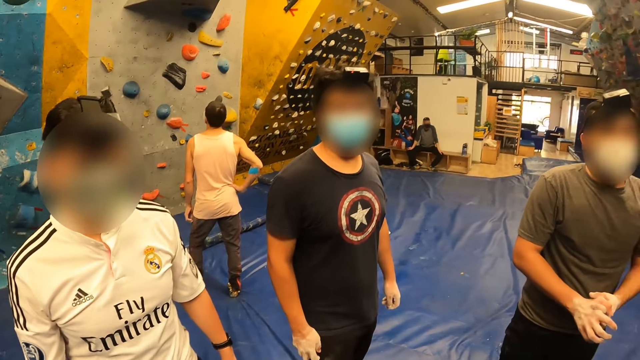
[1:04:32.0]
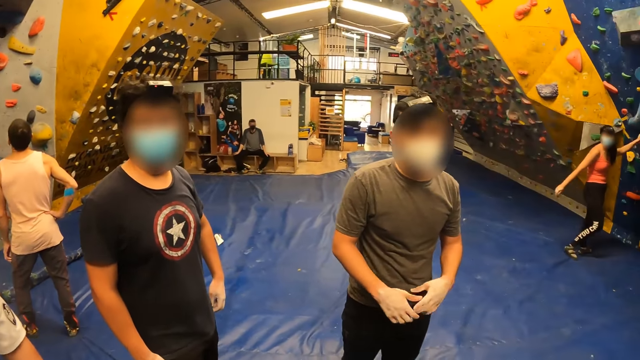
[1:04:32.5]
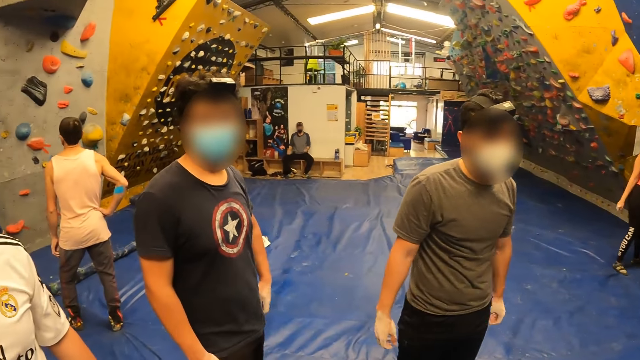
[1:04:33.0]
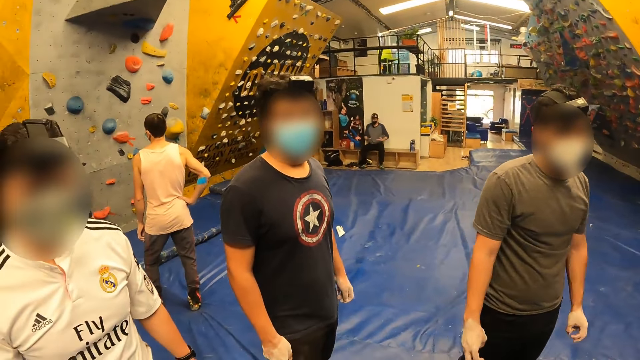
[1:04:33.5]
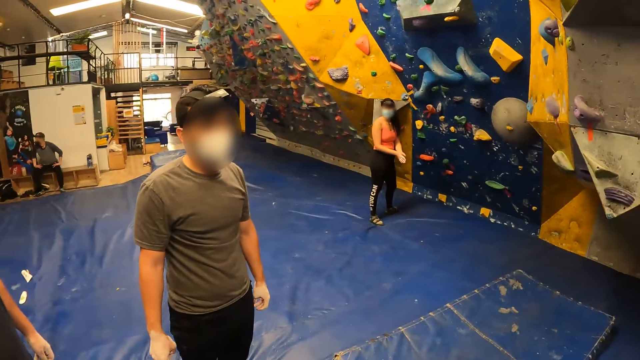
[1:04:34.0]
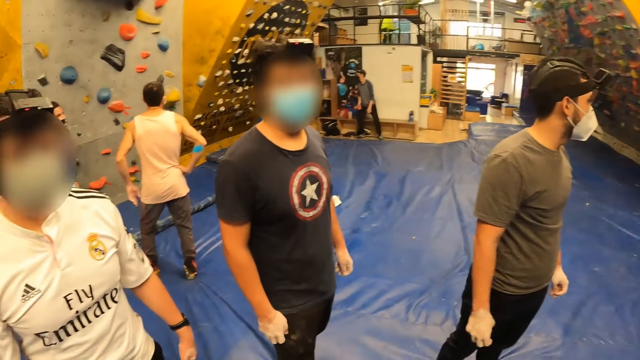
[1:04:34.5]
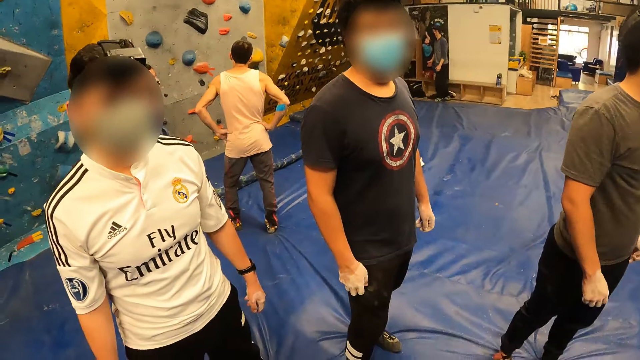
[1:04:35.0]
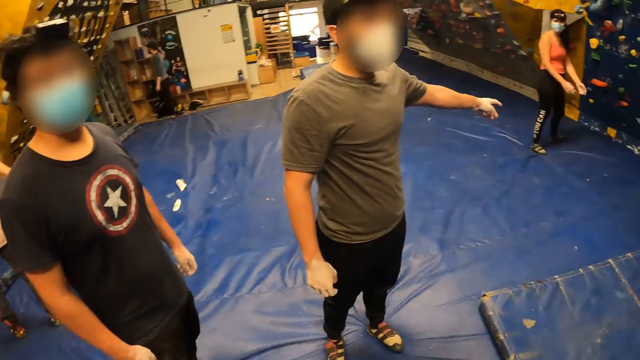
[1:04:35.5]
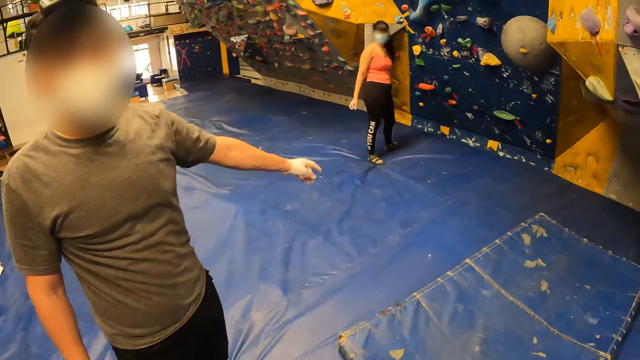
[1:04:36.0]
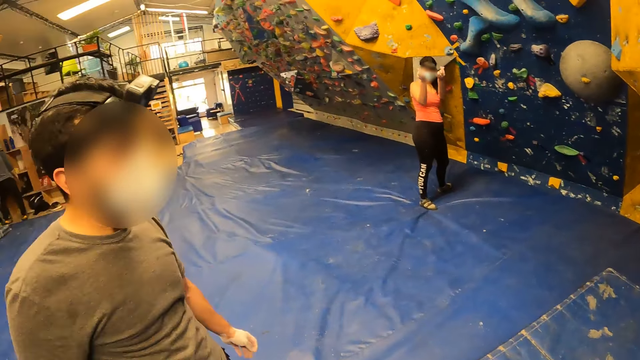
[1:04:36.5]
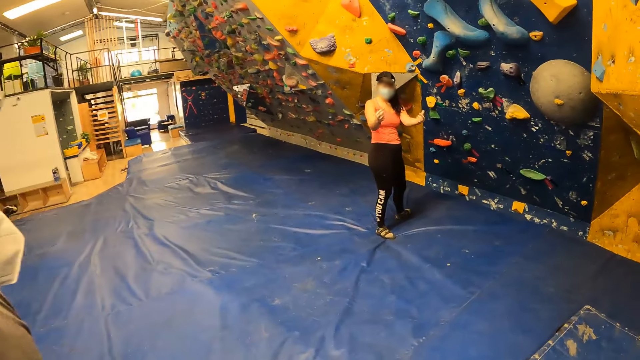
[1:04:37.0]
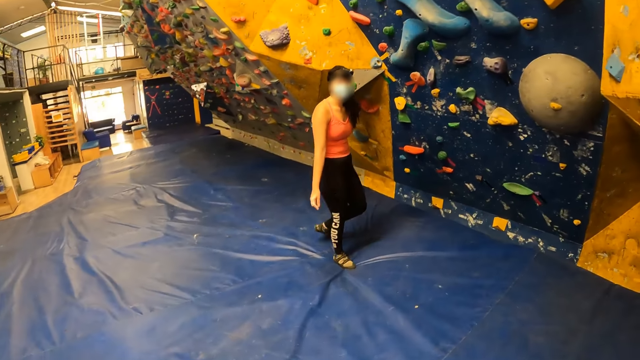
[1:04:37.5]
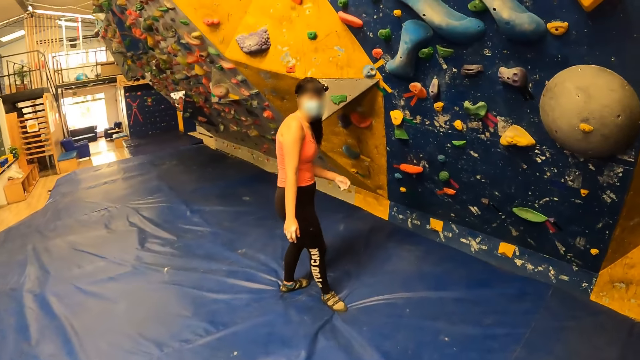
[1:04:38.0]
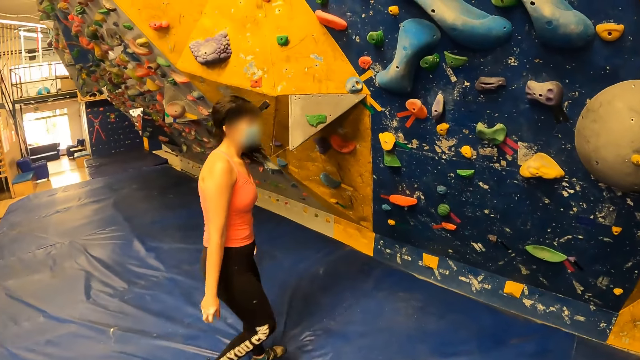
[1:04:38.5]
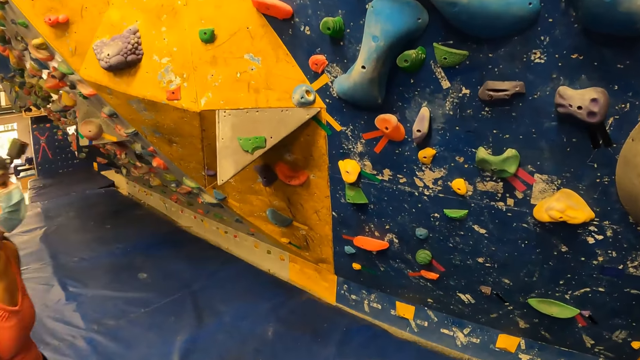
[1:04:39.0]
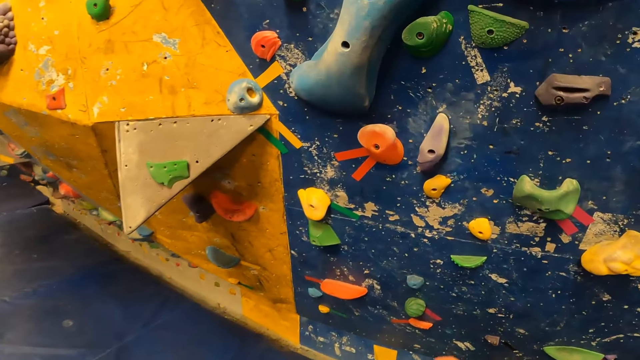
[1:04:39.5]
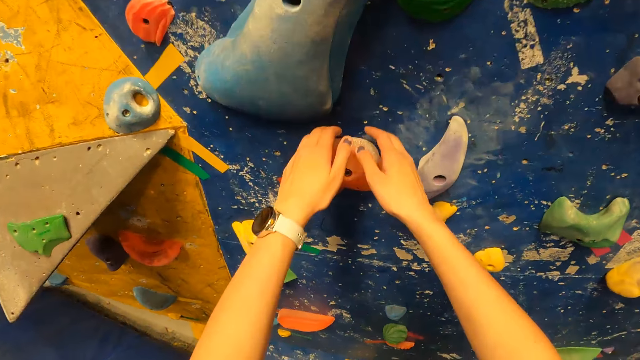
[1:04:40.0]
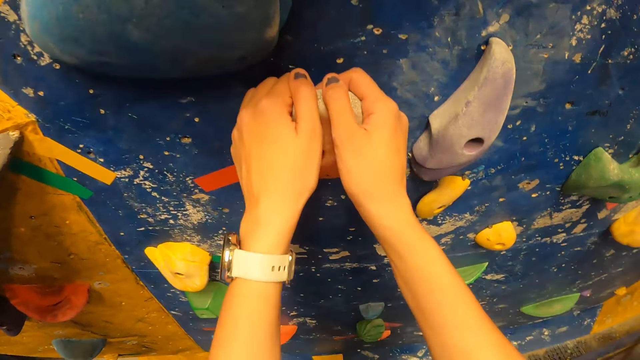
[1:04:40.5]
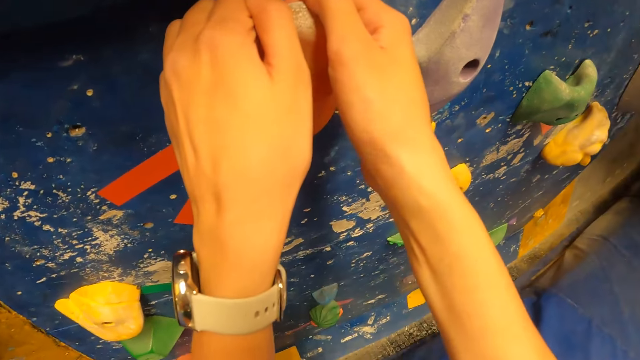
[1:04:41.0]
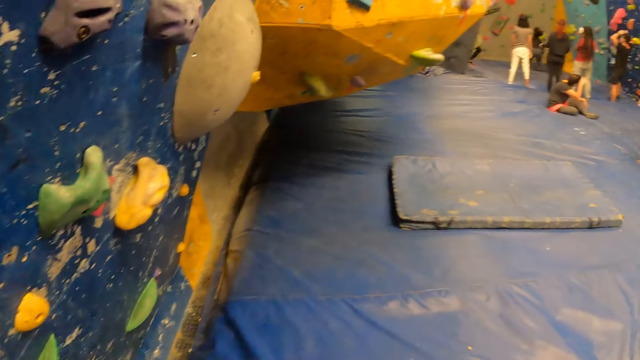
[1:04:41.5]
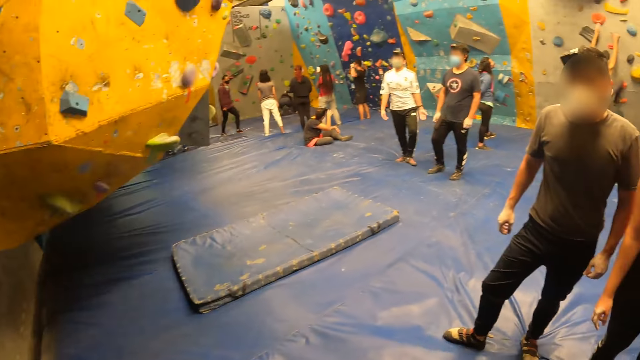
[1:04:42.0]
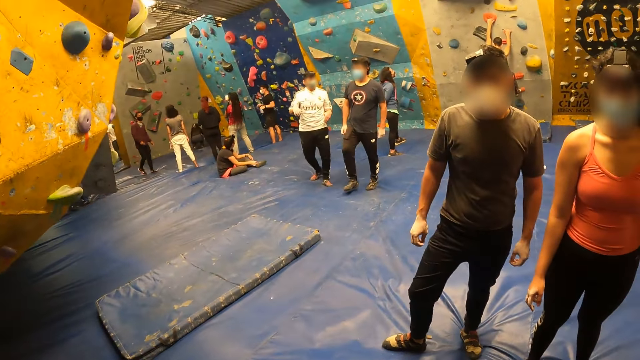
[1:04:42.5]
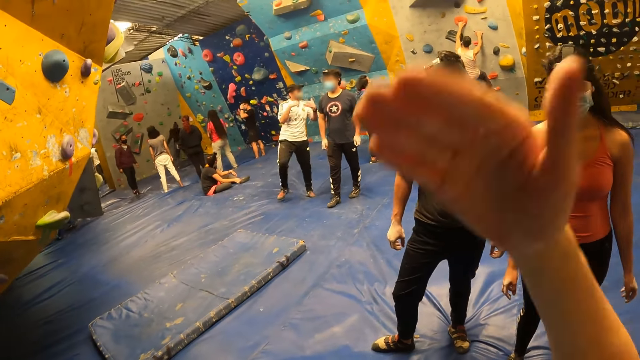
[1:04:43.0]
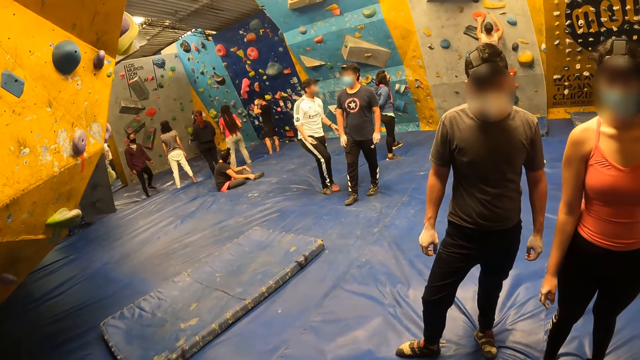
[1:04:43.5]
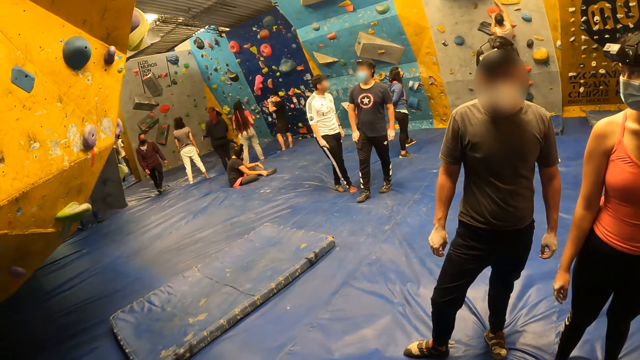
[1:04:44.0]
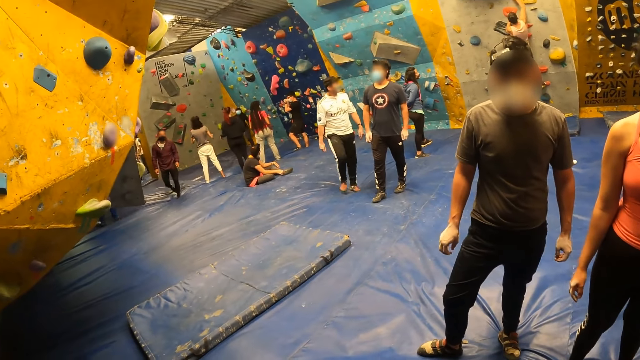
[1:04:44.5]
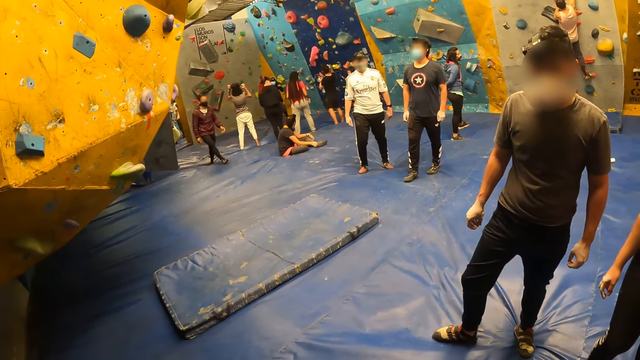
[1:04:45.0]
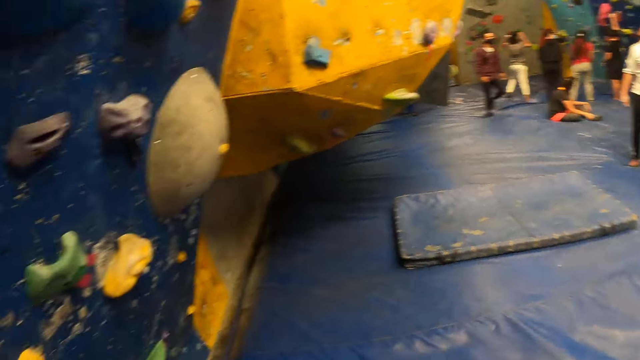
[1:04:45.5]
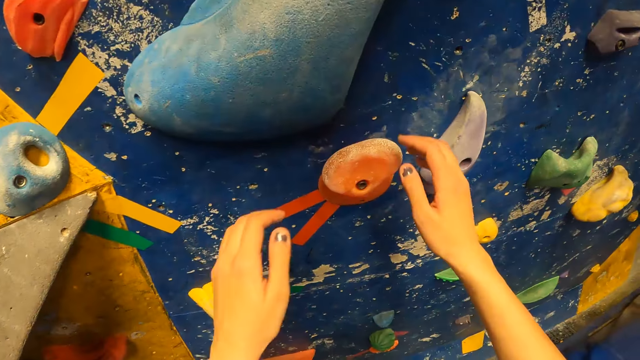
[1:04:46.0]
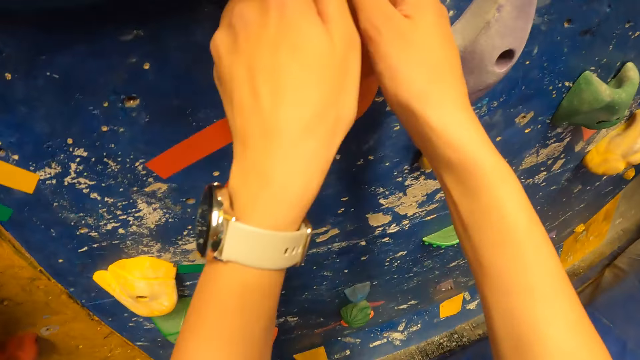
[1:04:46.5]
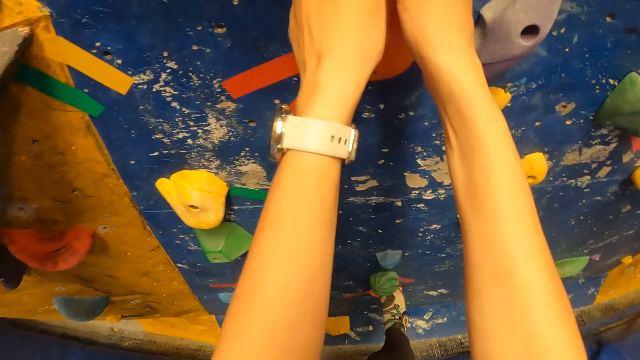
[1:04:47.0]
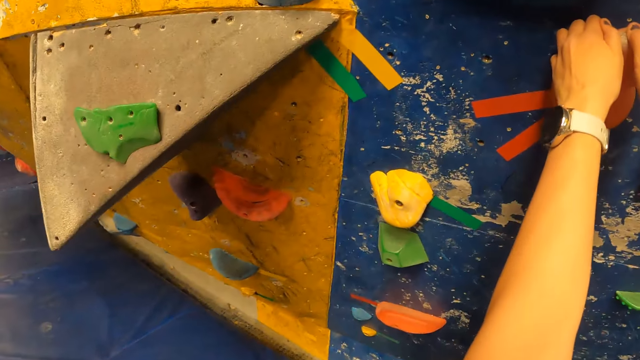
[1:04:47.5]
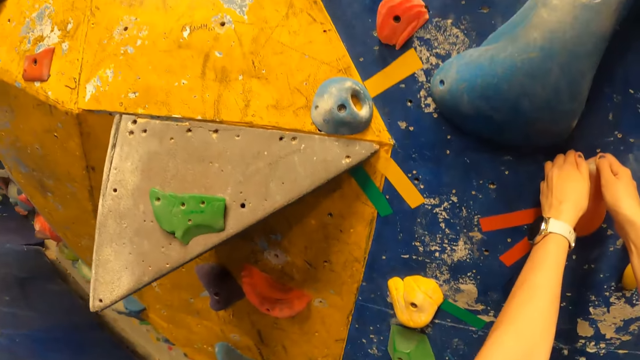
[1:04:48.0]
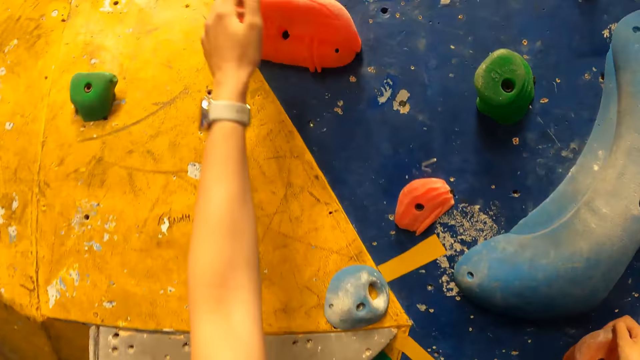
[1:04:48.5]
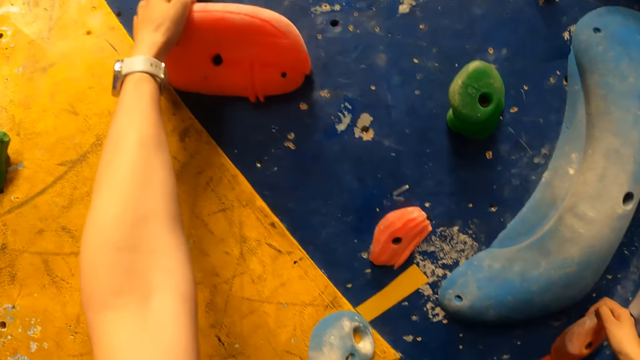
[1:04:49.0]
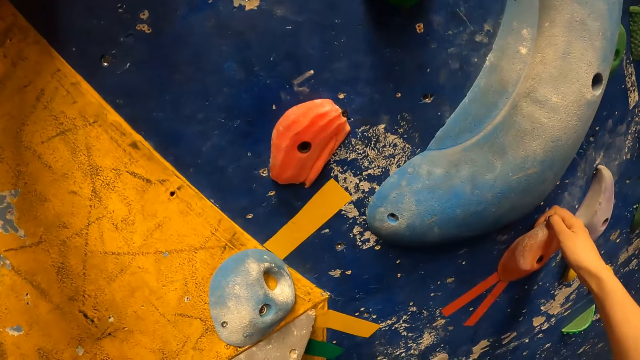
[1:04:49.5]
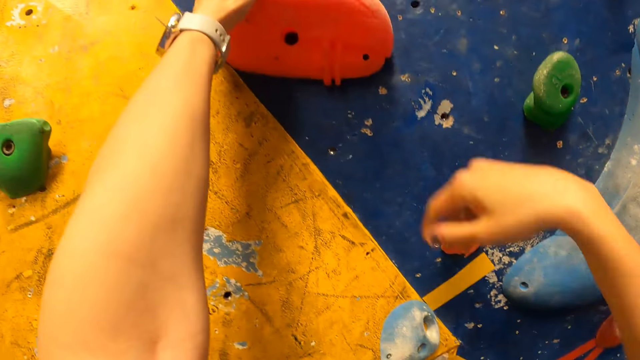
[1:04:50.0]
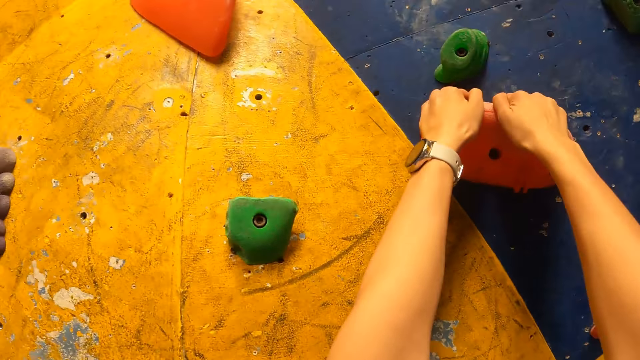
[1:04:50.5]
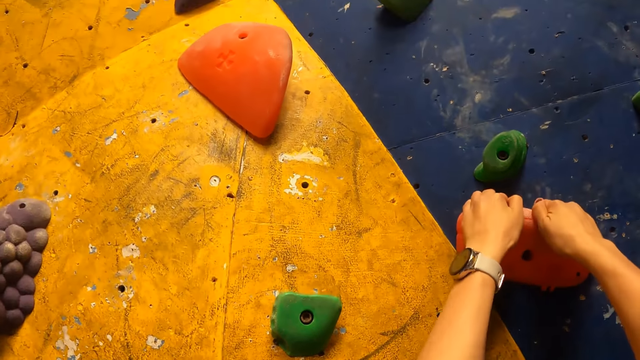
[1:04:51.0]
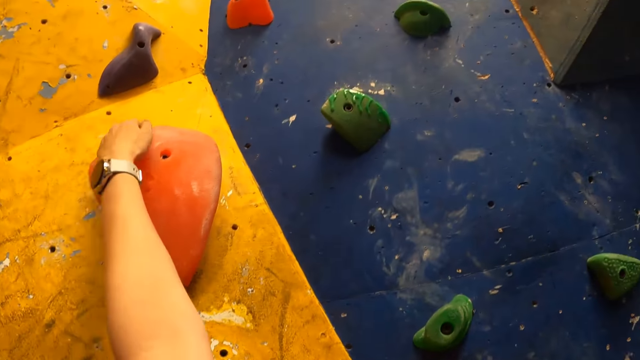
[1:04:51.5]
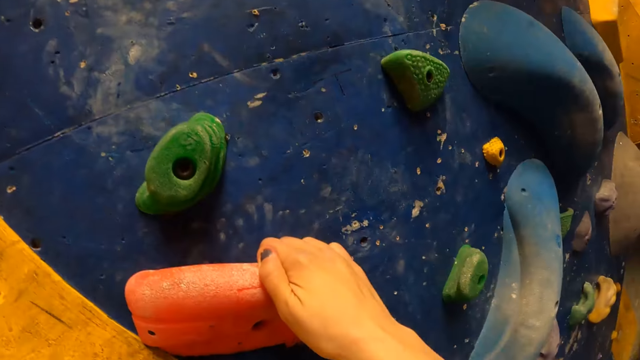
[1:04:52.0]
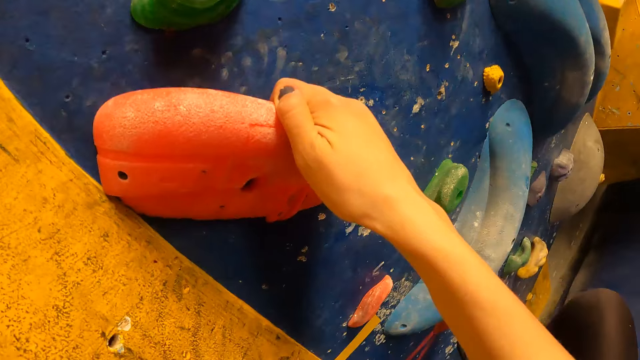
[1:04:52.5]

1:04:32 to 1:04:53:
The camera wearer interacts with men. A man points at the wall. The camera wearer interacts with a woman. They walk towards the wall. They touch the indoor climbing wall with both hands. They hold the climbing equipment. They look around, interact with another man, raise a hand and lower a hand. They look around. They climb the indoor climbing wall with both hands and legs. They hold the climbing equipment.
